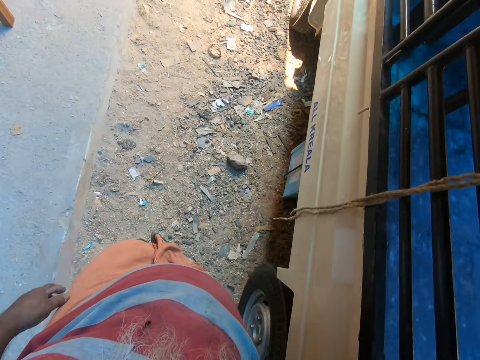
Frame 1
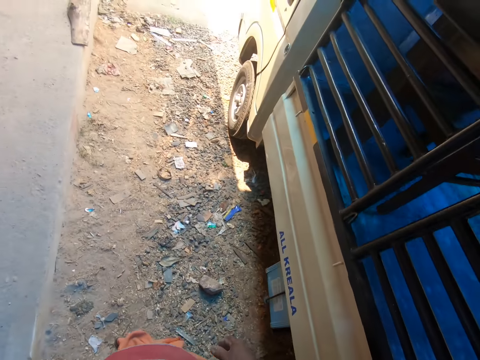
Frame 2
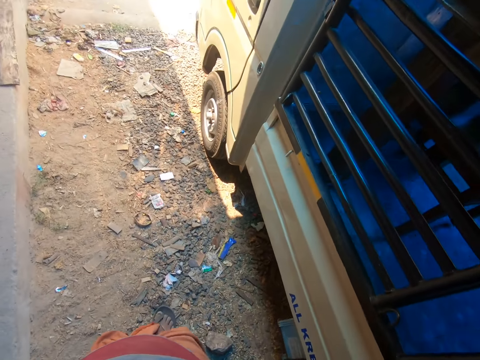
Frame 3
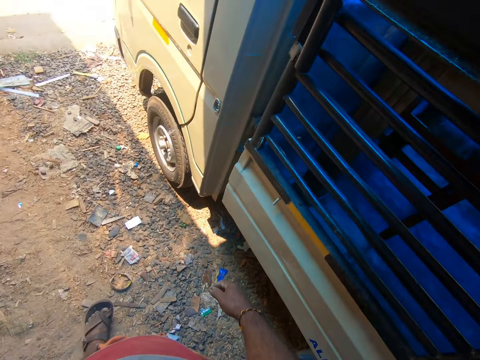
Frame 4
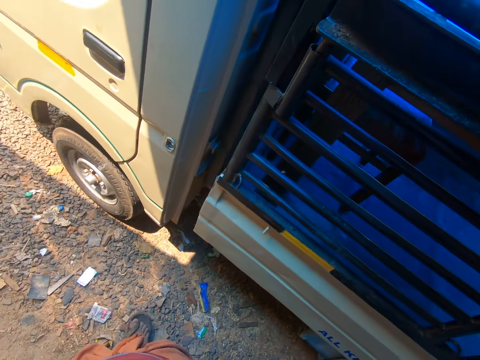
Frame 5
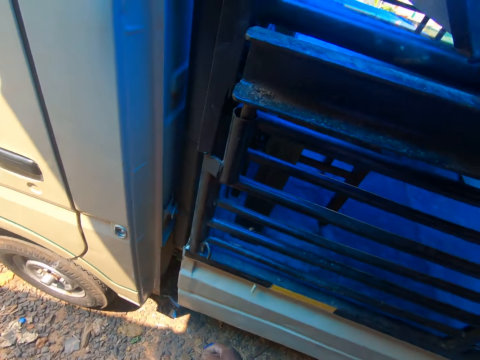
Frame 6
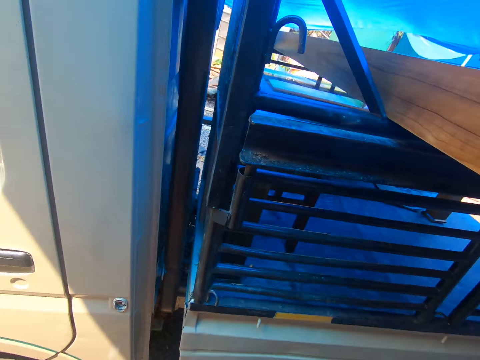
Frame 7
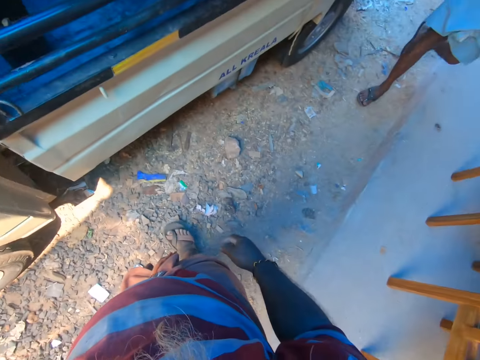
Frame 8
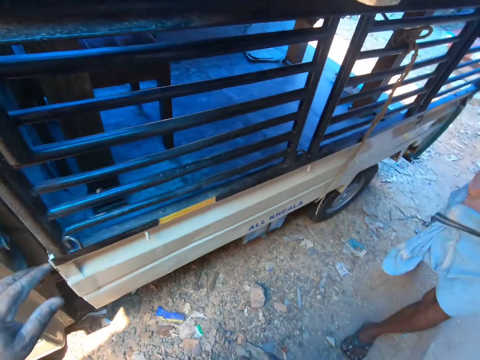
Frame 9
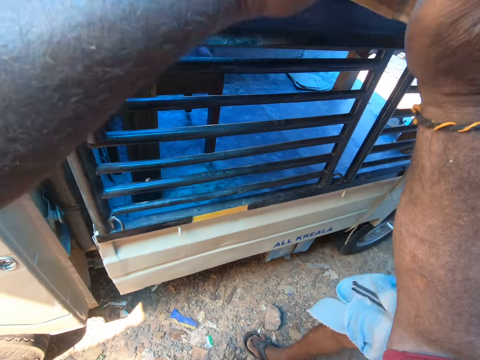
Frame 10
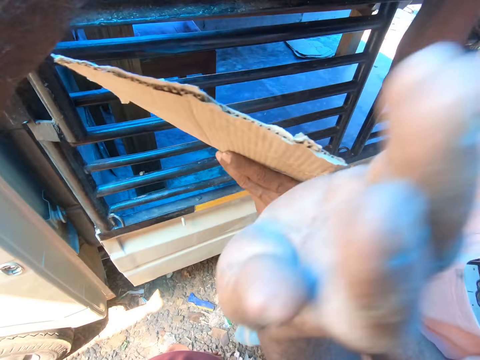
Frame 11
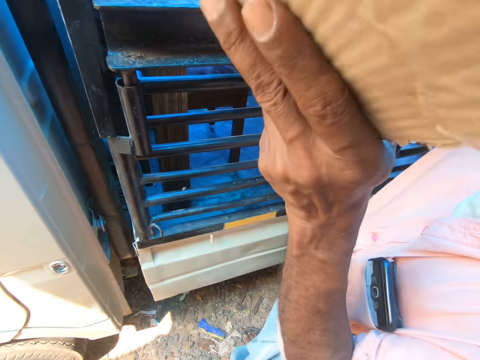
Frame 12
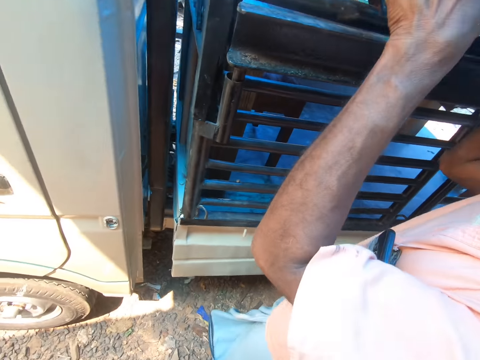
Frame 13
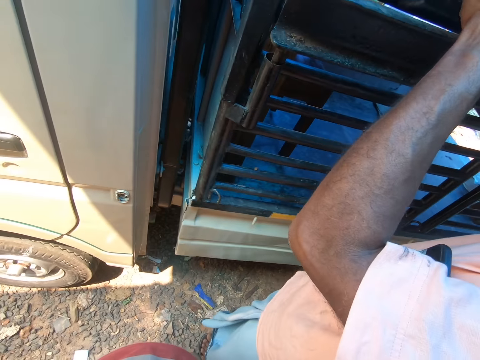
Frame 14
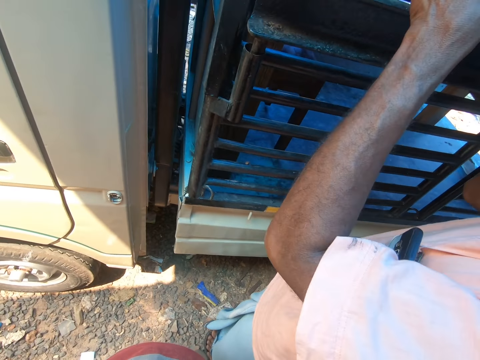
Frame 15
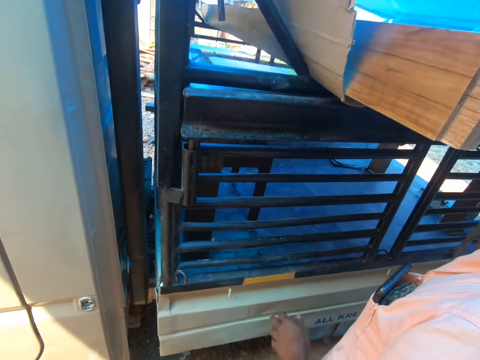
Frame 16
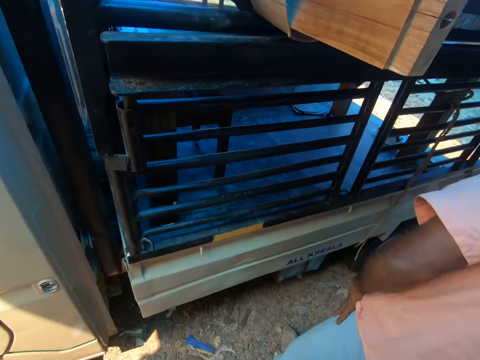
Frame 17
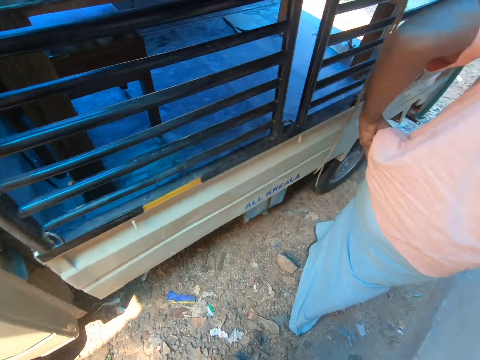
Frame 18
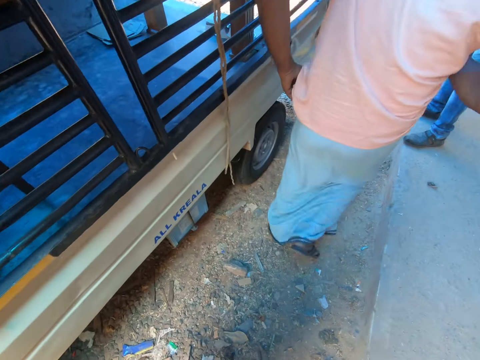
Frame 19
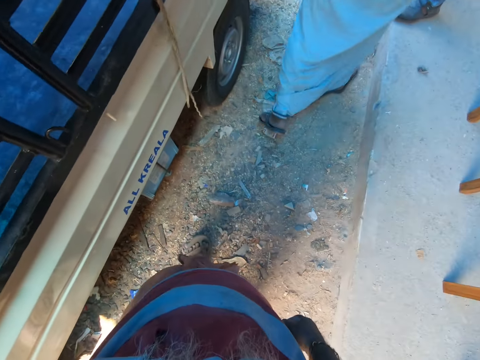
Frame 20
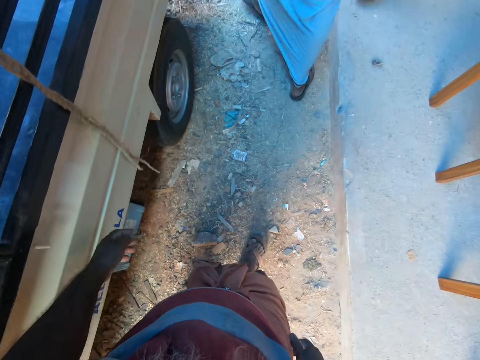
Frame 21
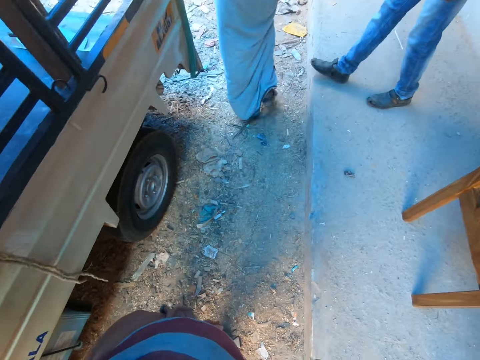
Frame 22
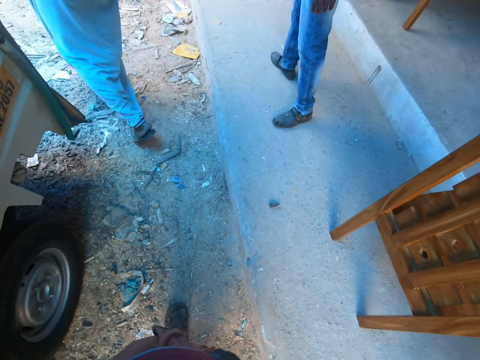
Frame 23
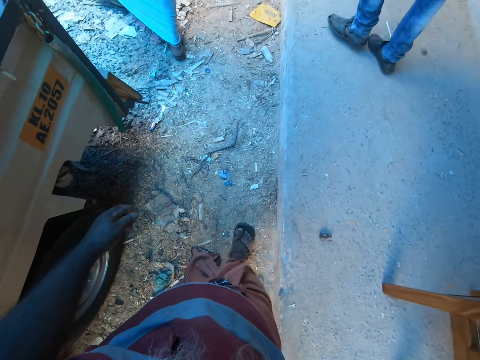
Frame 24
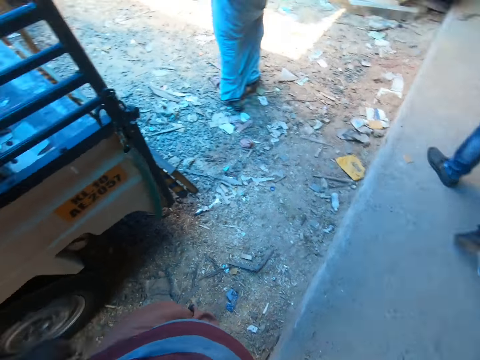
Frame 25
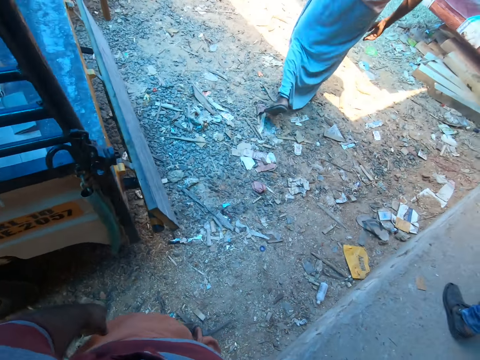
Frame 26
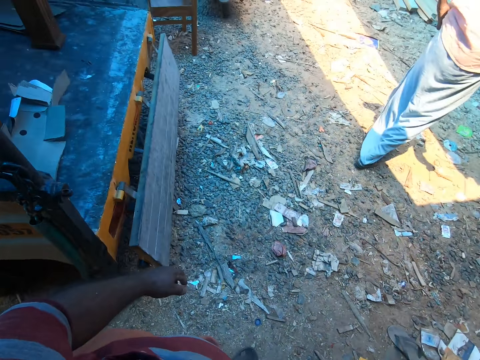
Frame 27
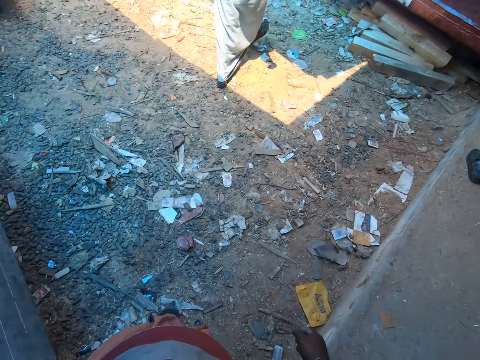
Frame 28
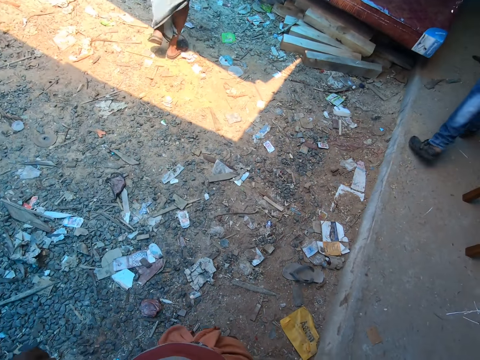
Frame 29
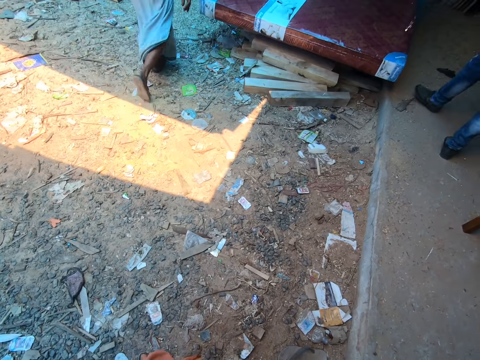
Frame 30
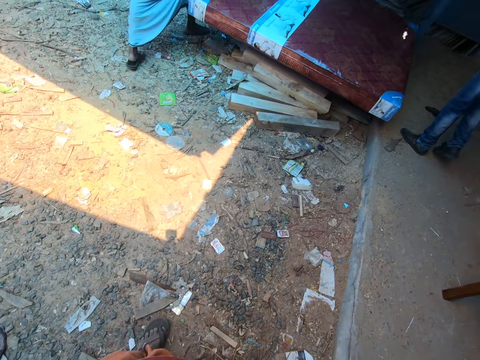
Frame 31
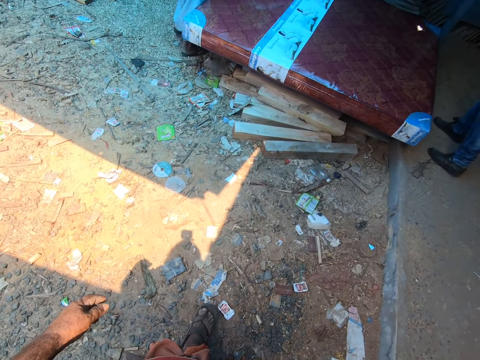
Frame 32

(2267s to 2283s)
The camera wearer interacts with a man. He lifts the side rail slat on the pickup truck with both hands. He adjusts the board on the truck. The man adjusts the board on the truck, puts a piece of carton under the side rail slat on the pickup truck with his left hand, and adjusts a wrapper on his waist with his left hand. The camera wearer walks in the workshop.

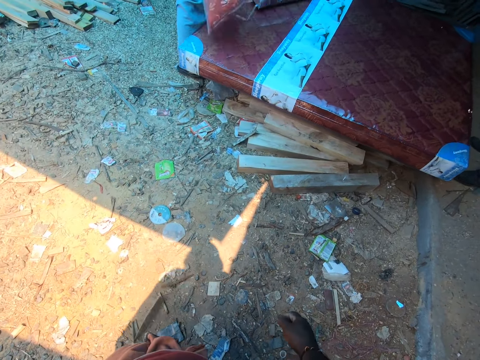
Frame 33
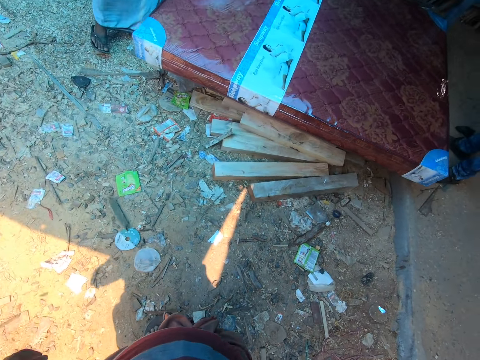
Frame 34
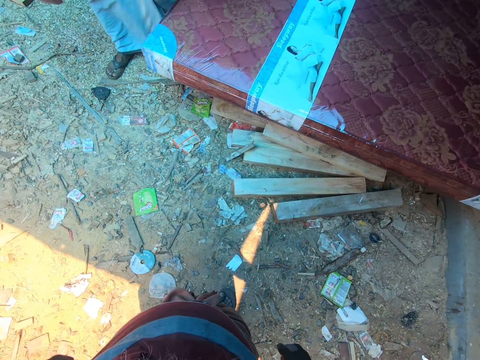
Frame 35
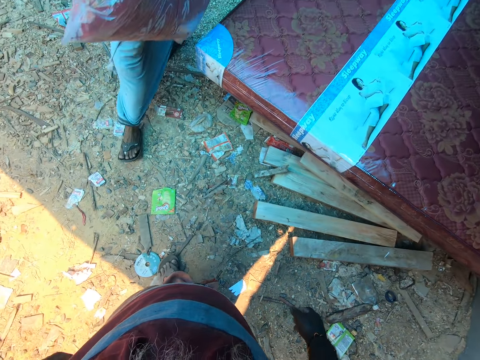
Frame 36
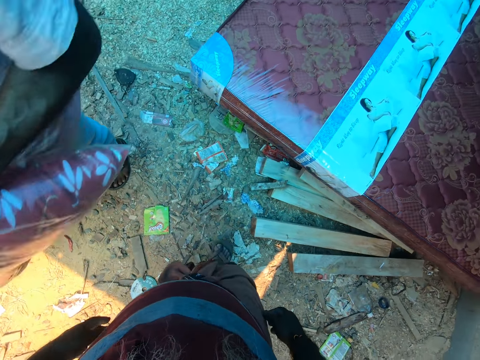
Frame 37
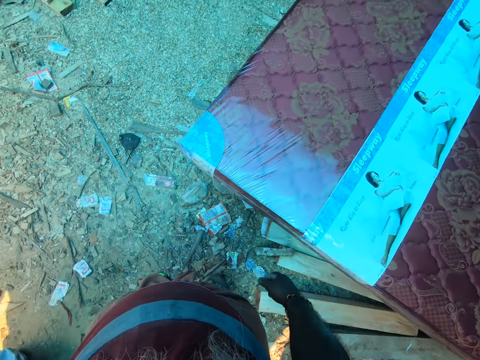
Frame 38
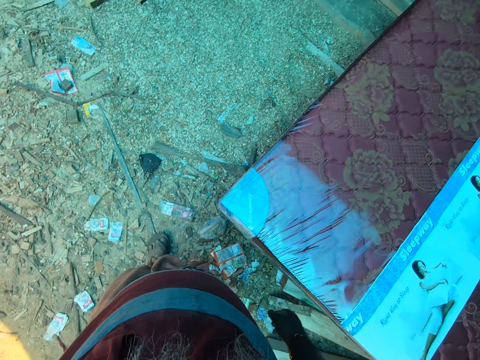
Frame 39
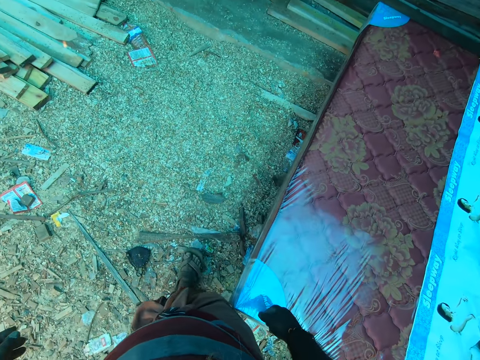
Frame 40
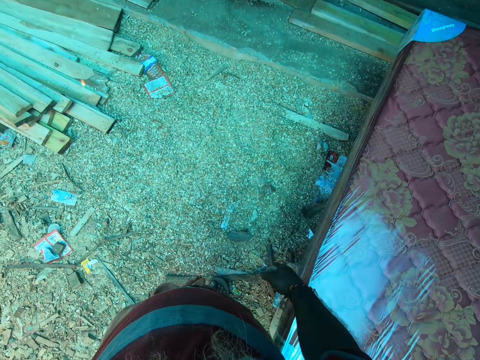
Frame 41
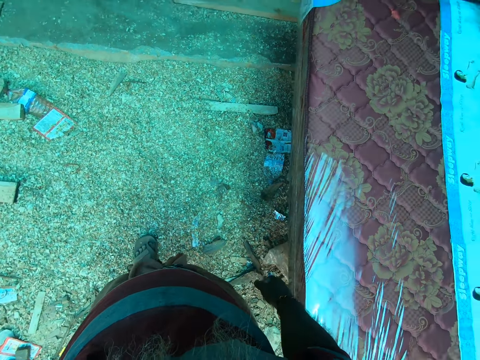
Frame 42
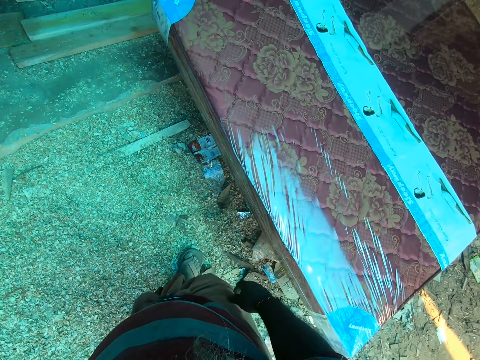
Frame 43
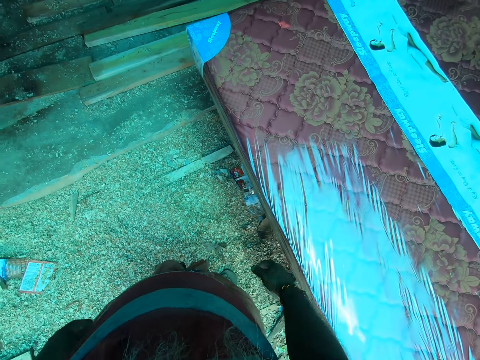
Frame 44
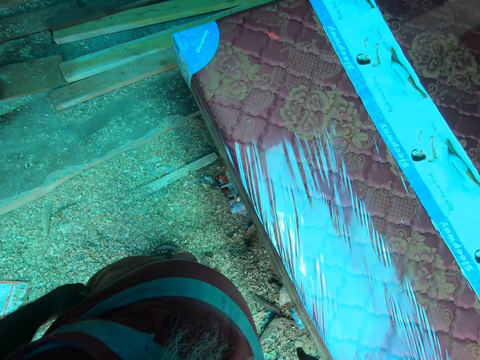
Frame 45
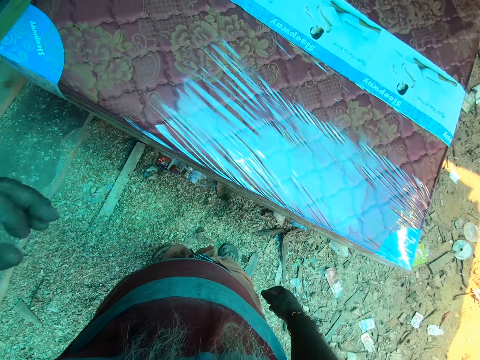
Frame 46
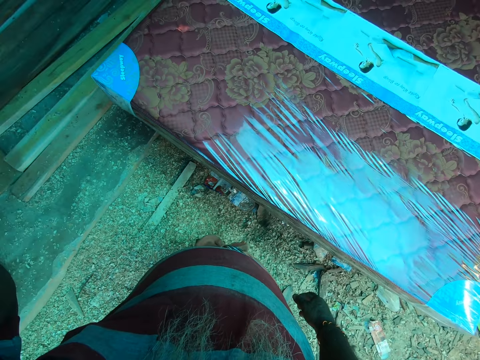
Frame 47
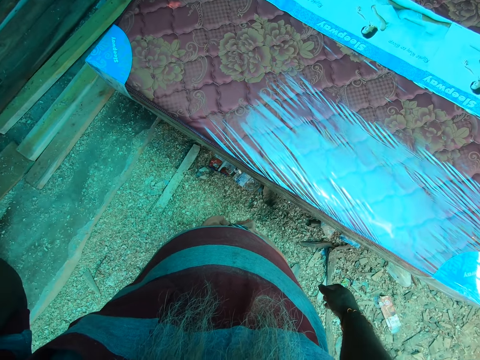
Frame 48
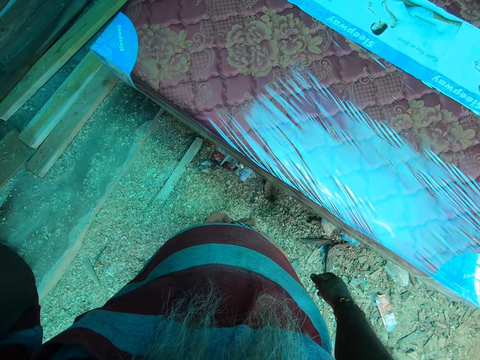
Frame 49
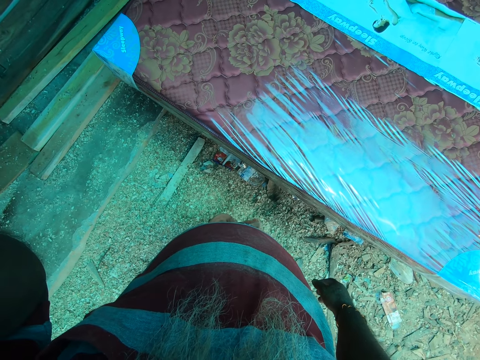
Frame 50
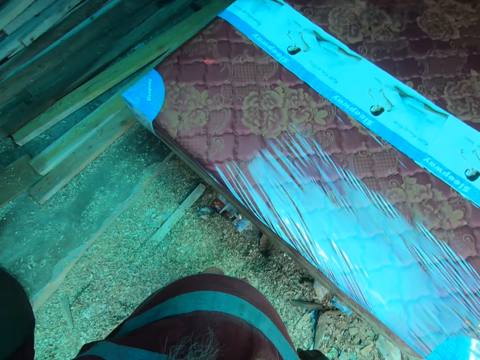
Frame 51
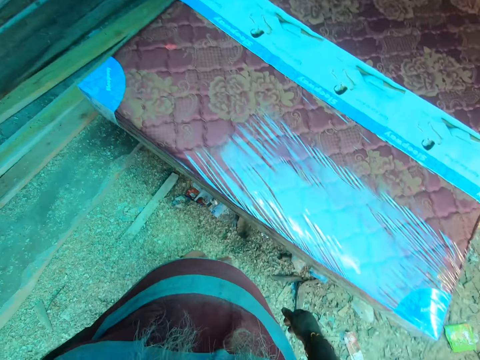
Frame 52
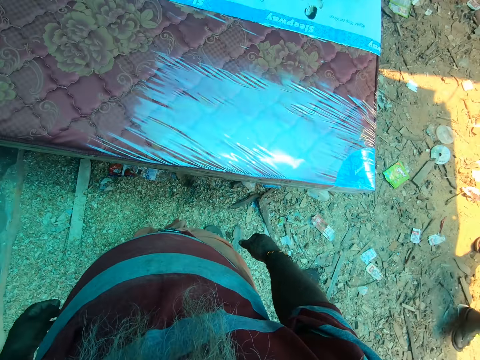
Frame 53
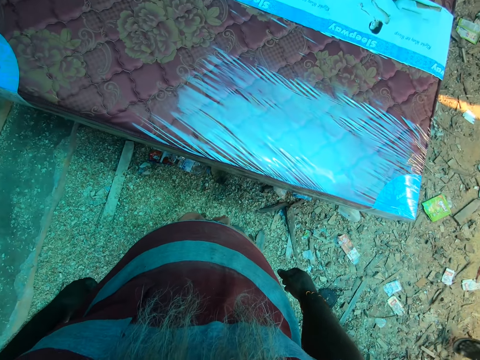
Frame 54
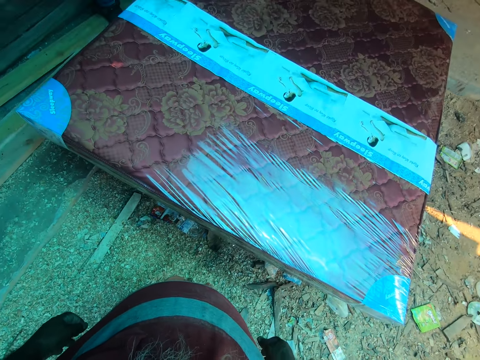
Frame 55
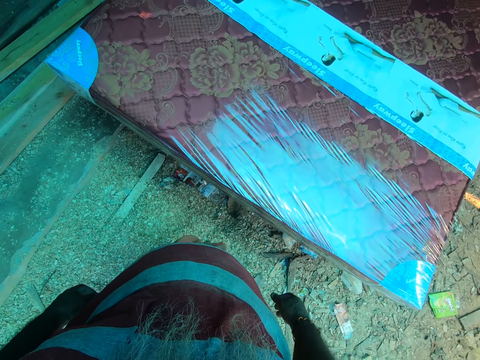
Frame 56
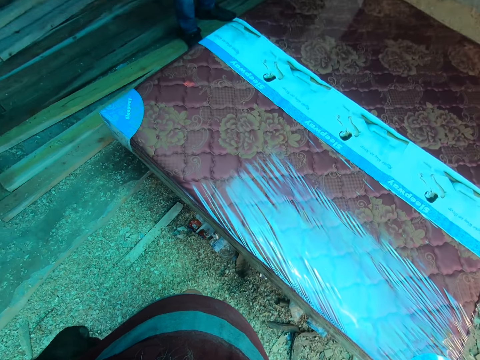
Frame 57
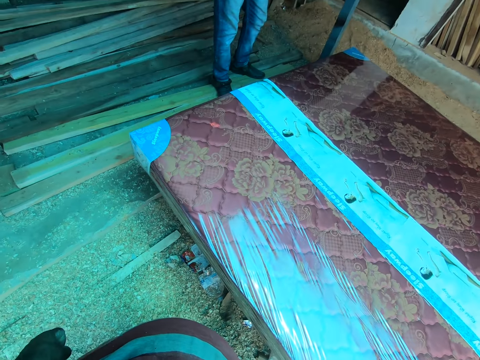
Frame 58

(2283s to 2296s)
The man walks past the camera wearer. The camera wearer touches his face with his left hand. He stares at the mattress.
